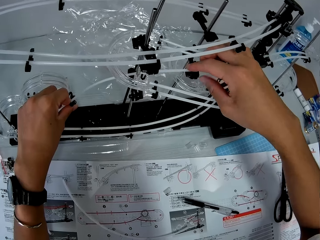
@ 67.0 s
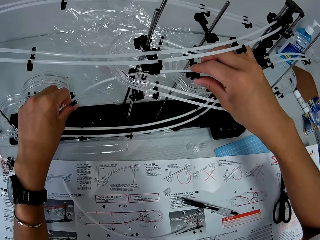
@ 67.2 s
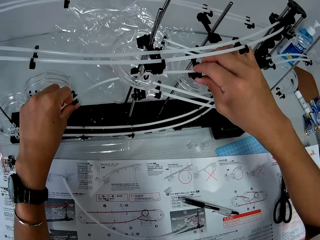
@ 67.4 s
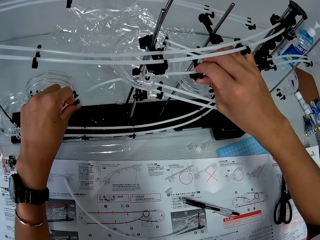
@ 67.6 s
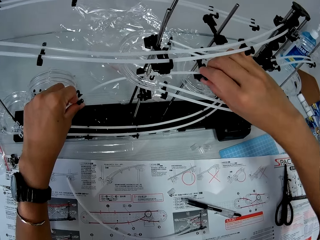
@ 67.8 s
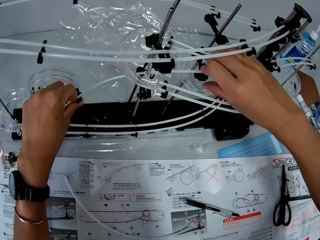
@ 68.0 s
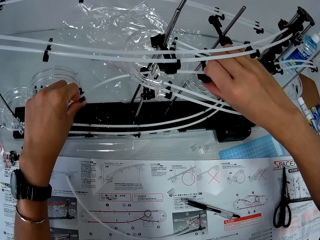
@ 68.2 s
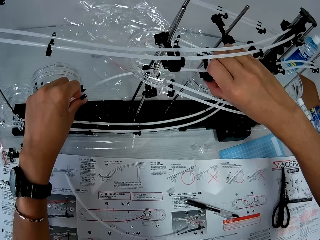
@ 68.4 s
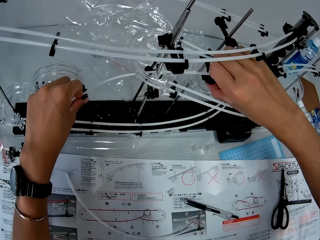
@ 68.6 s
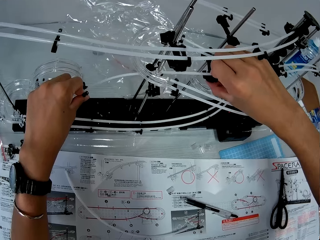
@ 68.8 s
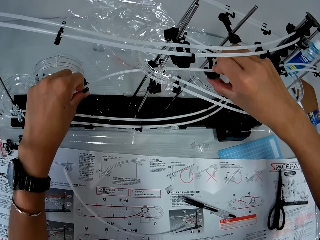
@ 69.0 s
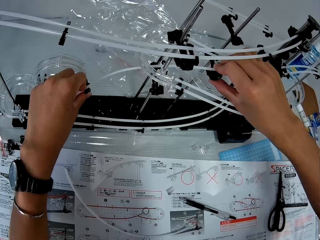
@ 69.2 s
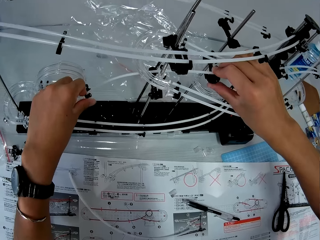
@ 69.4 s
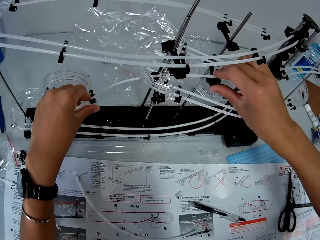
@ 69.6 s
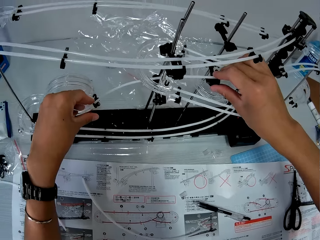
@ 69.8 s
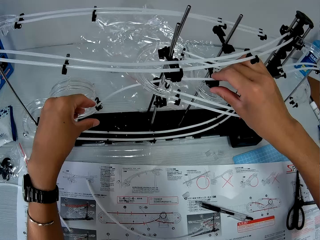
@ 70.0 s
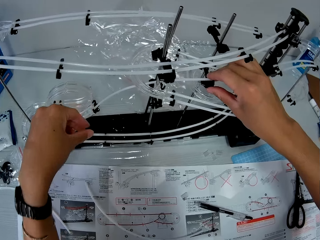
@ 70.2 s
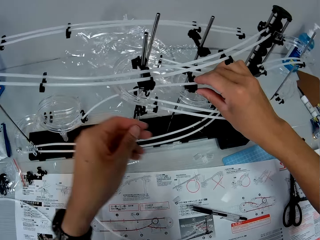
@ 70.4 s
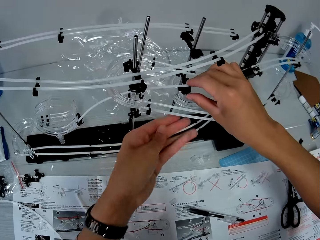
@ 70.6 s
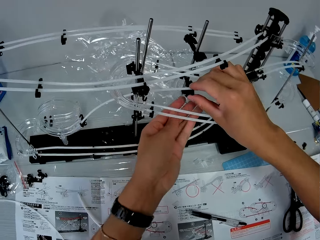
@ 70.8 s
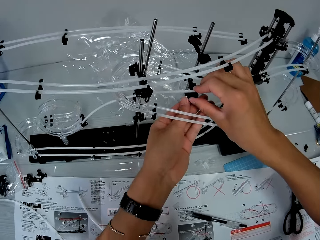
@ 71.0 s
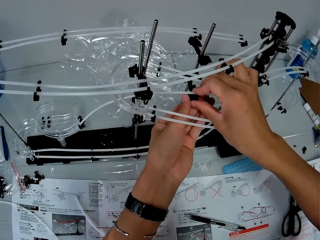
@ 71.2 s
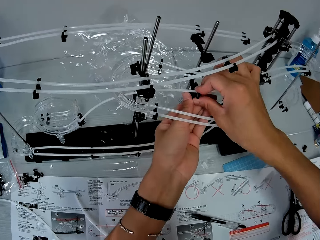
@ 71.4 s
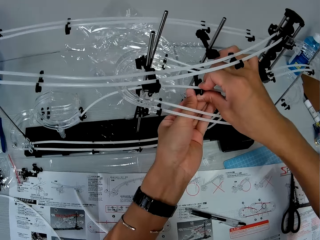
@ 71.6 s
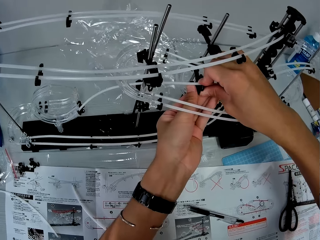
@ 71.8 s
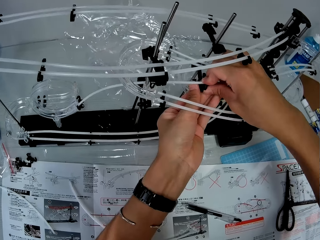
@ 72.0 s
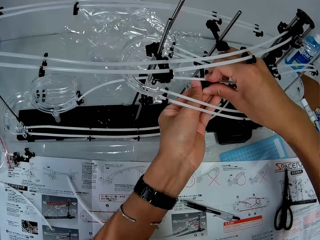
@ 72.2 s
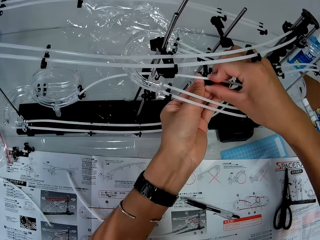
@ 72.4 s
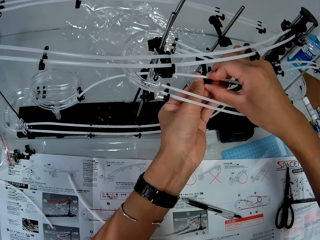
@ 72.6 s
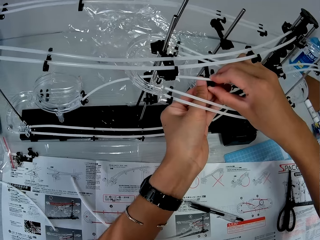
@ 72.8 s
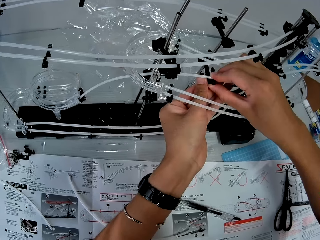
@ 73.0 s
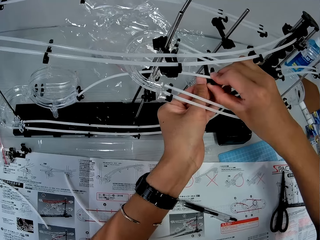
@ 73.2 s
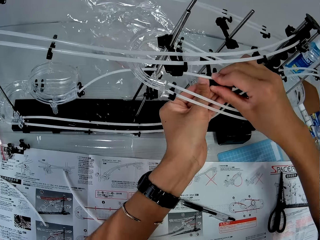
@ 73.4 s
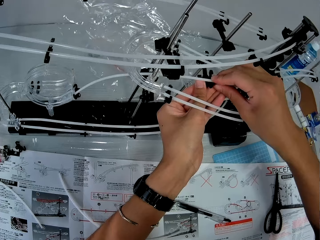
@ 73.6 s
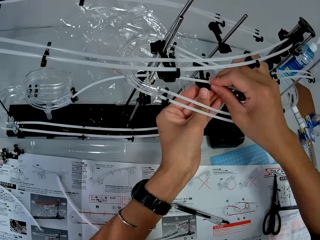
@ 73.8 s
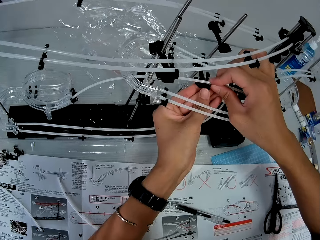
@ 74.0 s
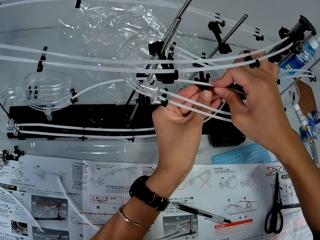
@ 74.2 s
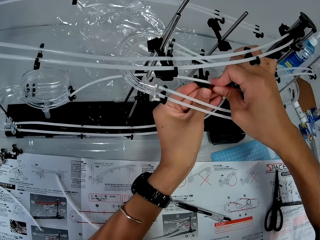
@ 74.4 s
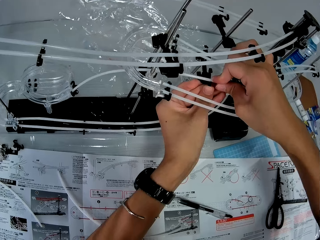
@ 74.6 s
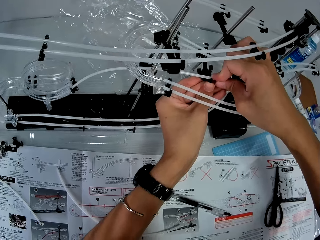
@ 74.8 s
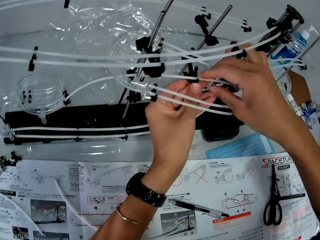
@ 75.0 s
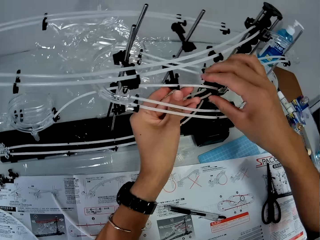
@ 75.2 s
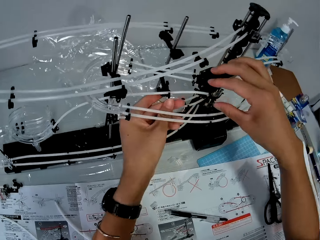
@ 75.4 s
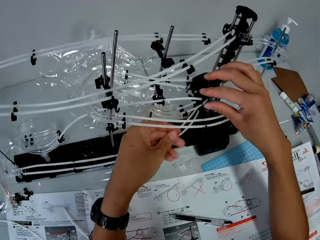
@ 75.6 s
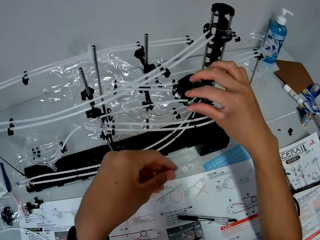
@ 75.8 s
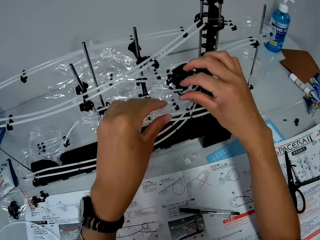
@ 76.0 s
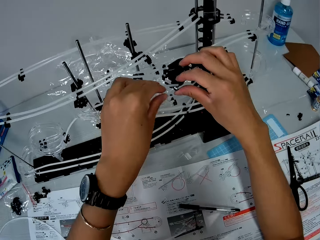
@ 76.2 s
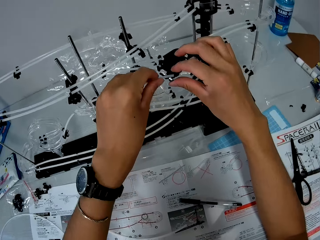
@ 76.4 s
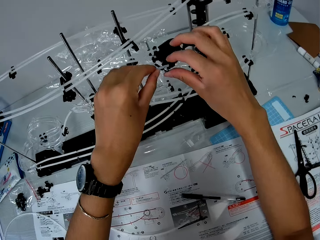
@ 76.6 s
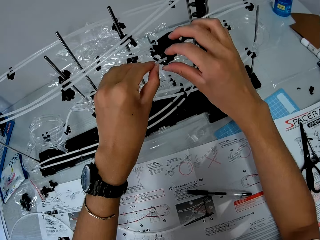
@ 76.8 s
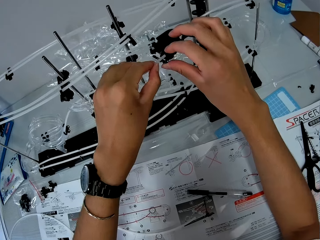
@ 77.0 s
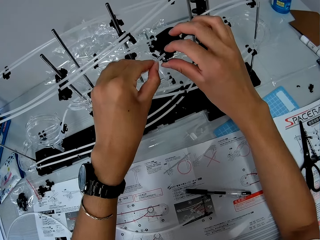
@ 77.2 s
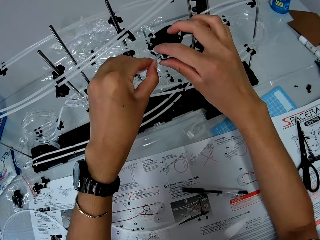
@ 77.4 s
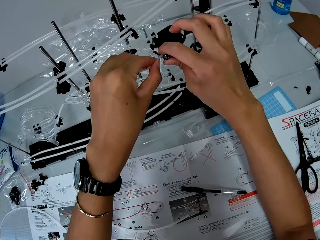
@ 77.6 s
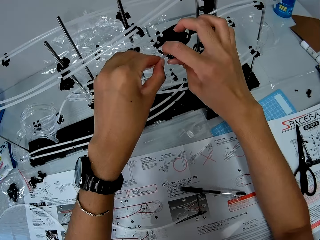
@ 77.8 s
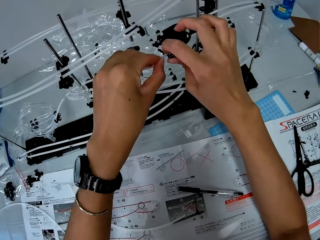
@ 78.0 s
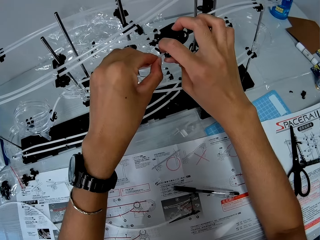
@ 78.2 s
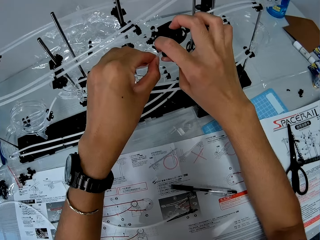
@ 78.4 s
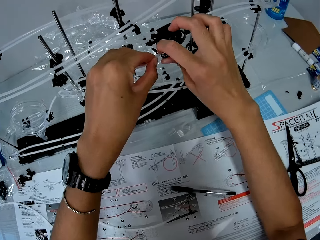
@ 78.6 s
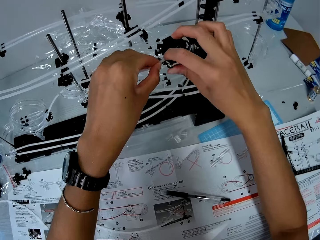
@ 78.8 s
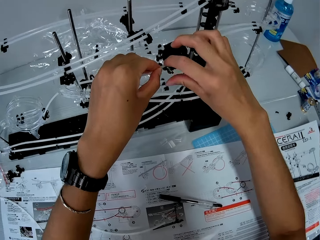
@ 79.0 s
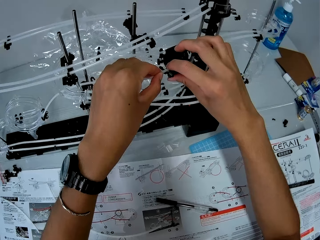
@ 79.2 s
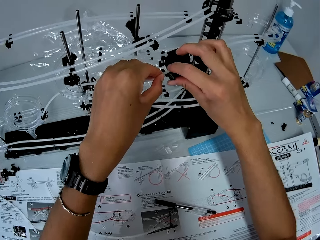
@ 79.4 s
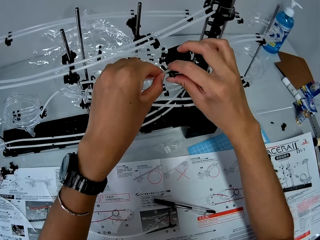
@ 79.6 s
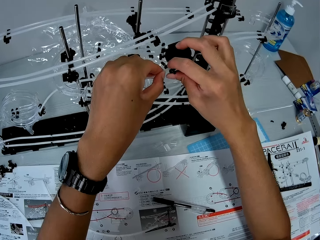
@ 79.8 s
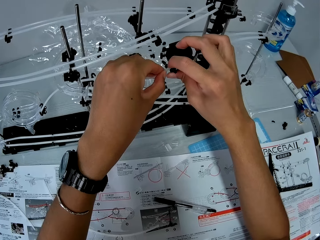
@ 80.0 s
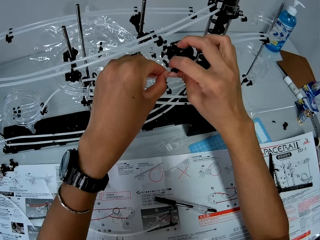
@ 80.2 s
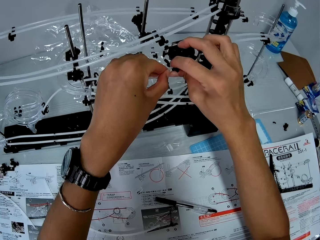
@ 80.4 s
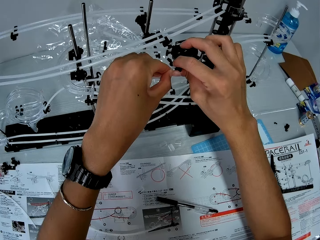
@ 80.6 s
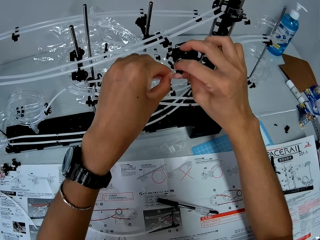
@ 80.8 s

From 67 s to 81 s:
The camera wearer fixes the marble roller coaster rail on the rail stand.

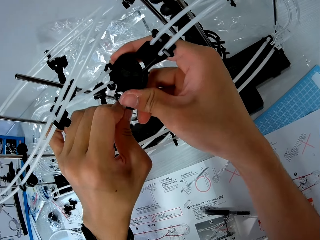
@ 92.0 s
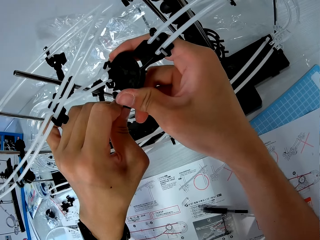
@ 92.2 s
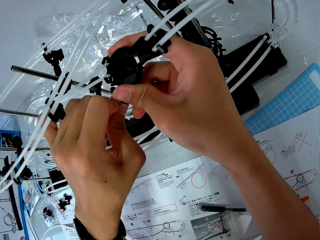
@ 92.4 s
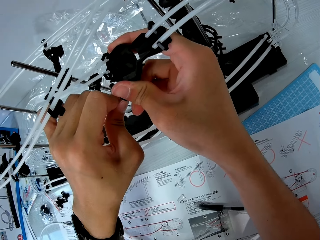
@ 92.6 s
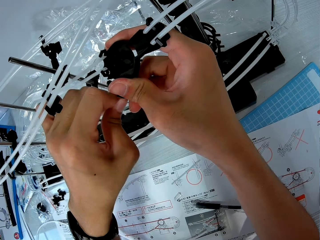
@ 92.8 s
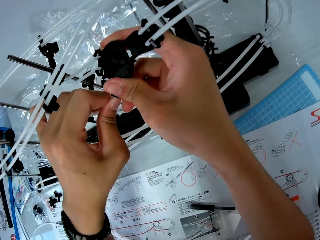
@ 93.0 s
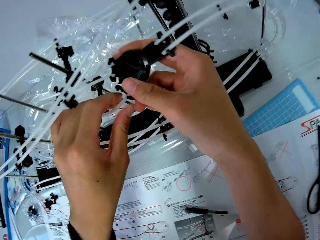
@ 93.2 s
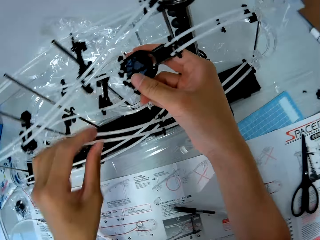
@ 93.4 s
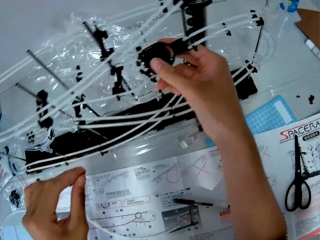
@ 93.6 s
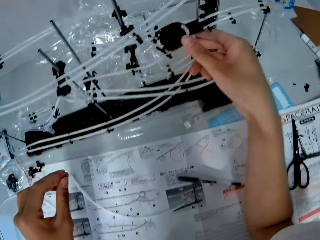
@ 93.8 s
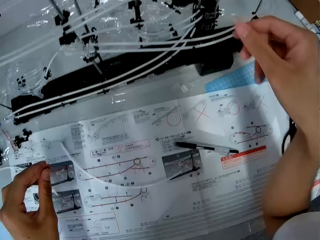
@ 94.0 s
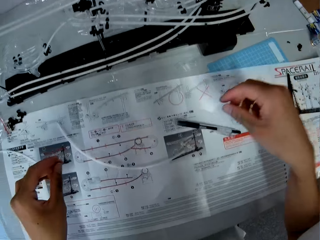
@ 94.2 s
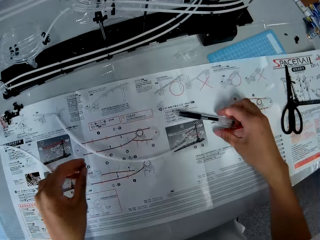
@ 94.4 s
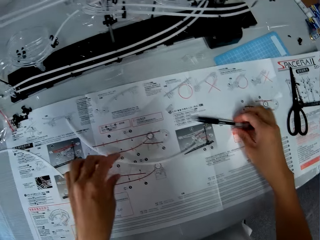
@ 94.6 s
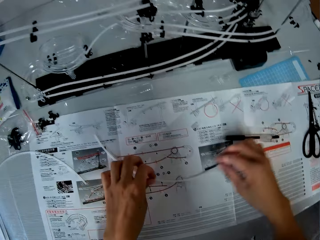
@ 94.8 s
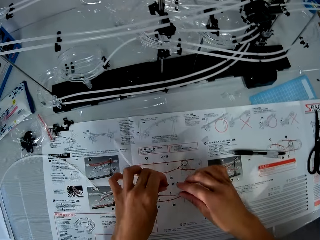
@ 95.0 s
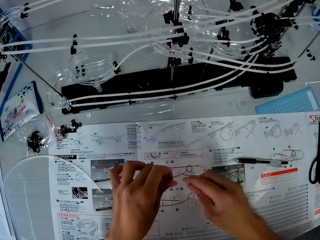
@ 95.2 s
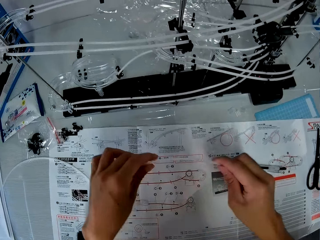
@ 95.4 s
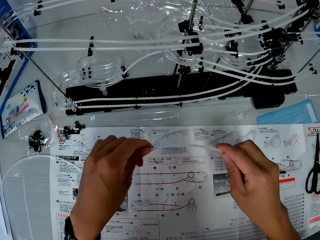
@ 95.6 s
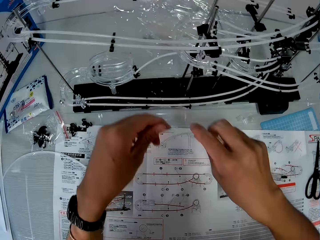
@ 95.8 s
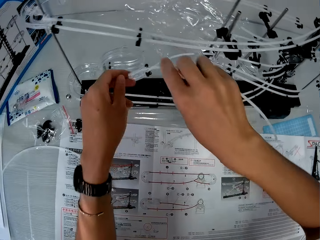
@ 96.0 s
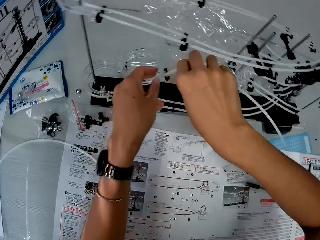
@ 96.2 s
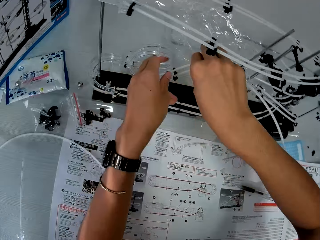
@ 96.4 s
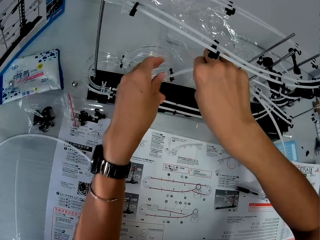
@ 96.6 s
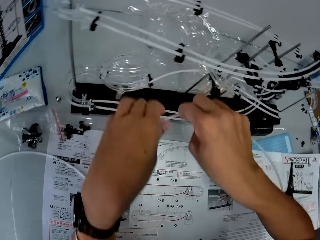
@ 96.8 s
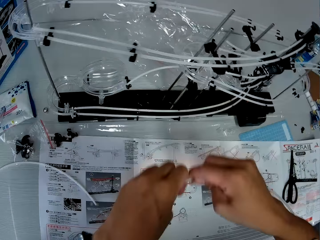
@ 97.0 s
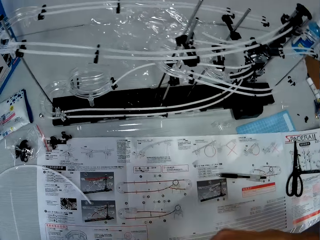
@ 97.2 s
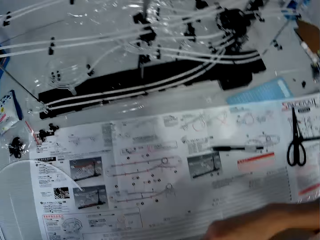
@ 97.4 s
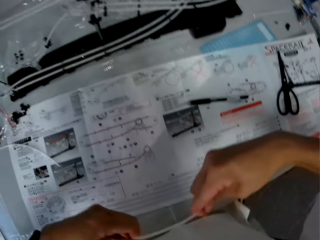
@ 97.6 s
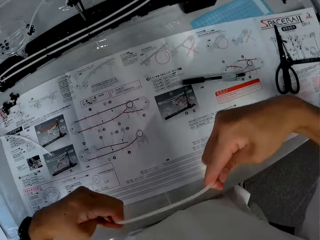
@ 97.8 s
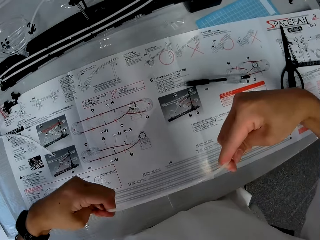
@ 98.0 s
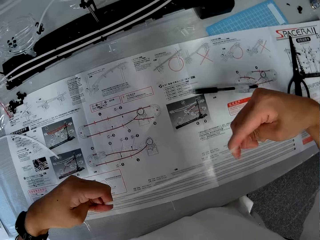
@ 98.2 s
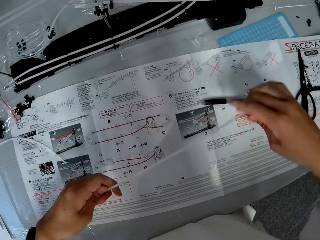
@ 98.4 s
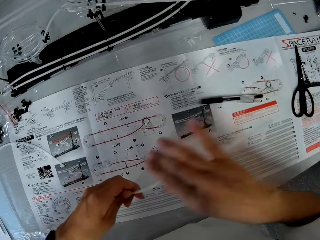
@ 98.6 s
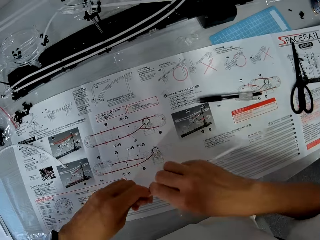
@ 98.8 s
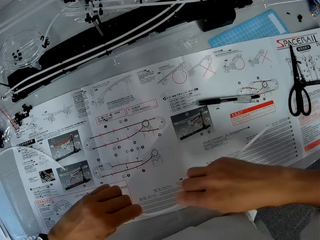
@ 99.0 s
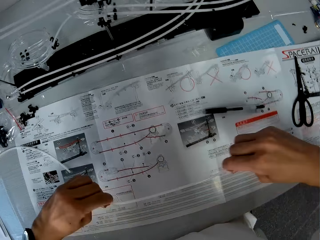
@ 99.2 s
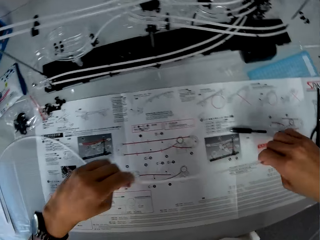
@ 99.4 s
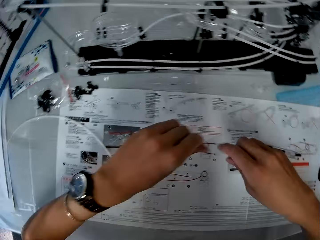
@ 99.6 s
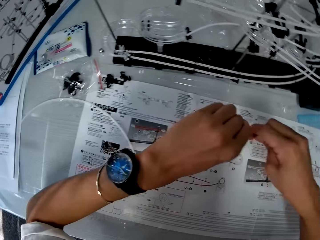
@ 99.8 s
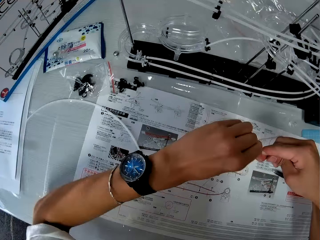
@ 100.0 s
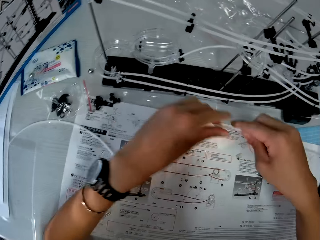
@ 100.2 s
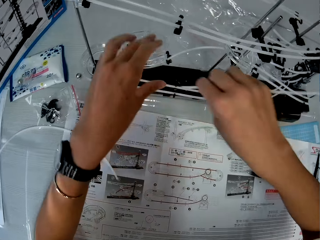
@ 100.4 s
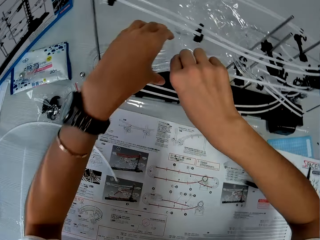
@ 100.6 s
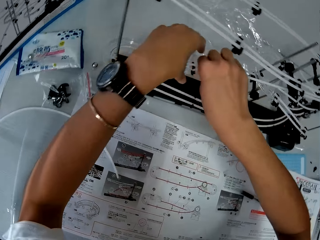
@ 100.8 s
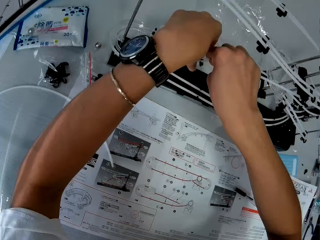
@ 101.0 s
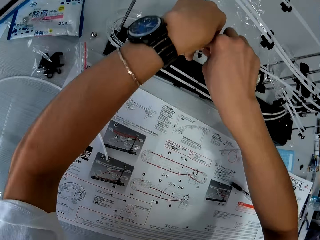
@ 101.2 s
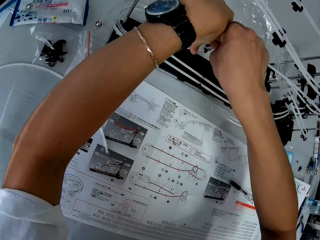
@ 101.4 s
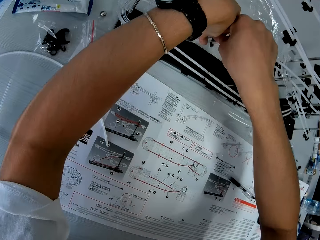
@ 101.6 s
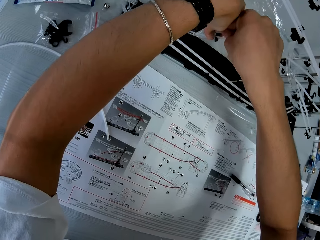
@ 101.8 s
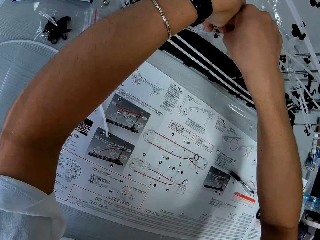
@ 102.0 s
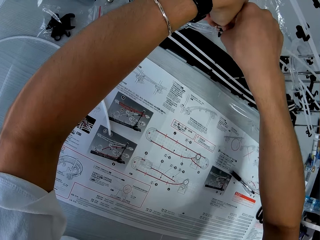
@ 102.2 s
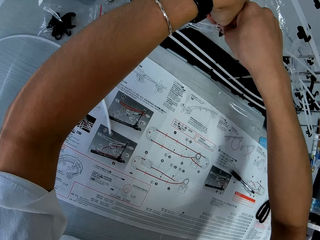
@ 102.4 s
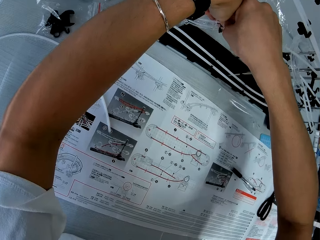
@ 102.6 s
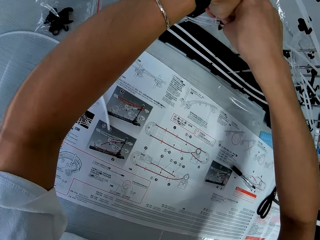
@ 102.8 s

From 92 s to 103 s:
The camera wearer moves the pen. They pick up the marble roller coaster rail or standard rail and measure the marble roller coaster rail to the rail stand. They move the standard rail away from the space rail. They bend the marble roller coaster rail and straighten the standard rail. They fix the marble roller coaster rail on the rail stand.
